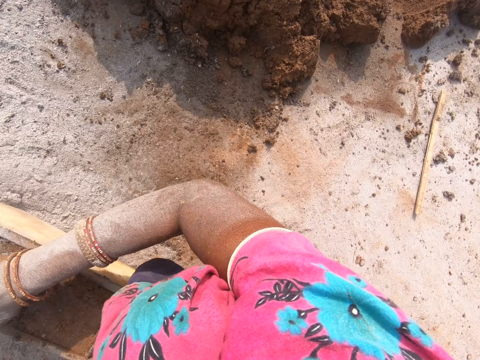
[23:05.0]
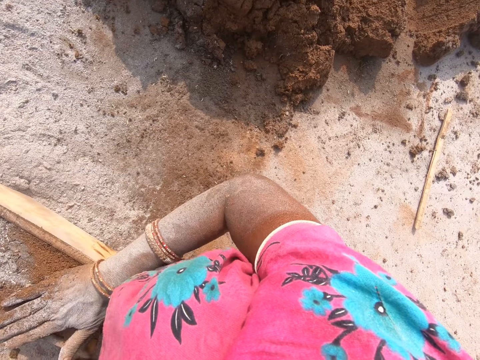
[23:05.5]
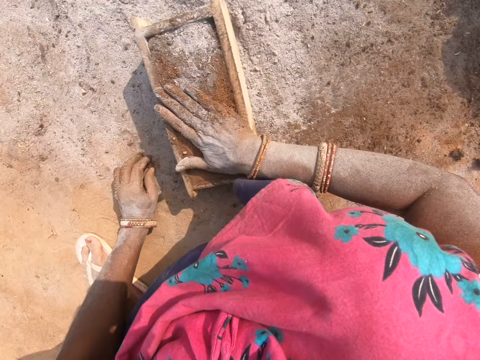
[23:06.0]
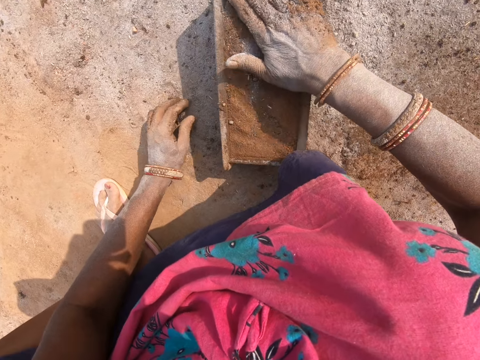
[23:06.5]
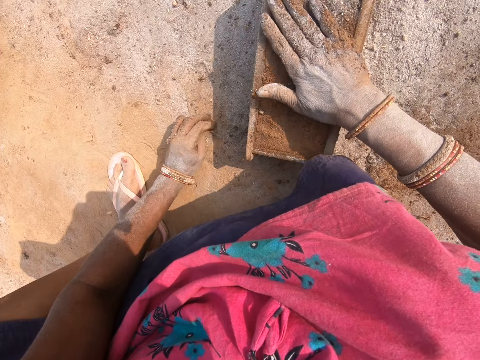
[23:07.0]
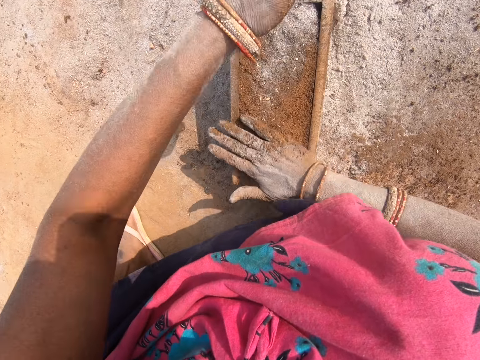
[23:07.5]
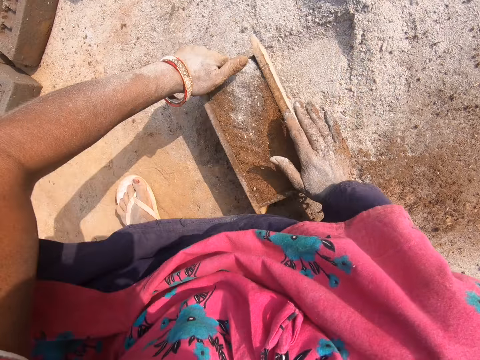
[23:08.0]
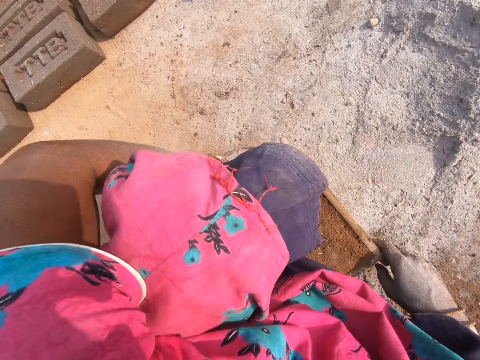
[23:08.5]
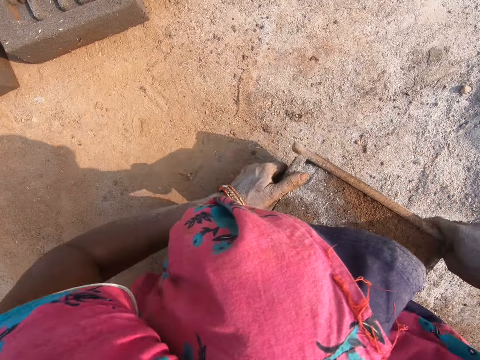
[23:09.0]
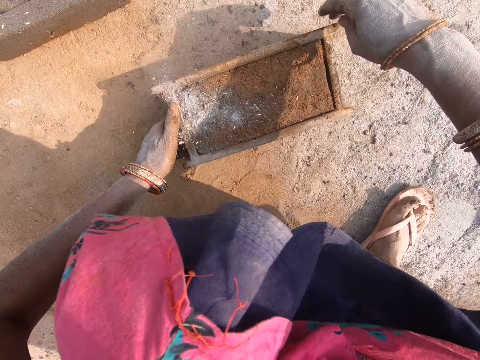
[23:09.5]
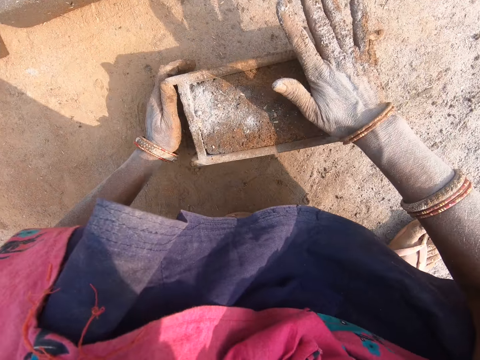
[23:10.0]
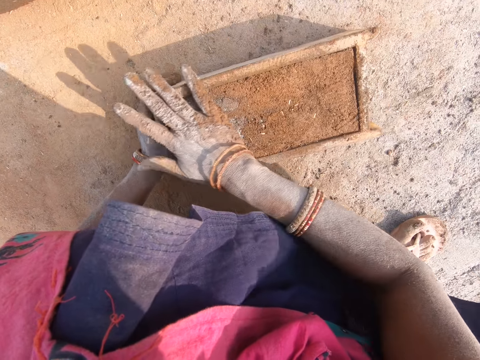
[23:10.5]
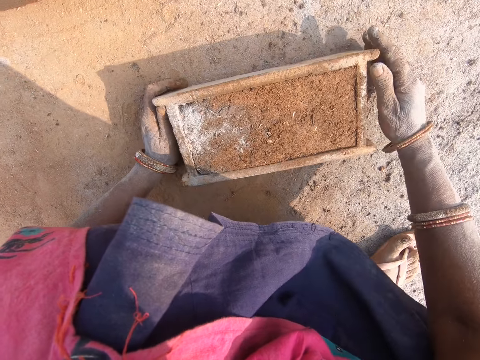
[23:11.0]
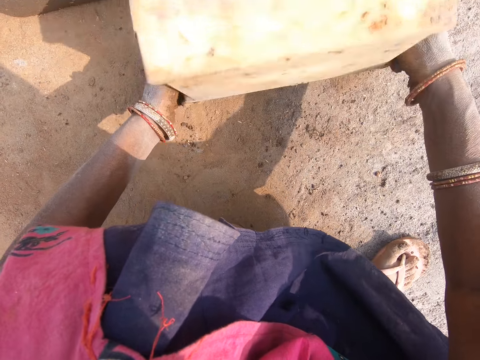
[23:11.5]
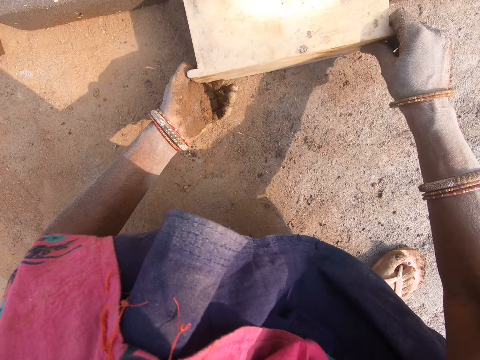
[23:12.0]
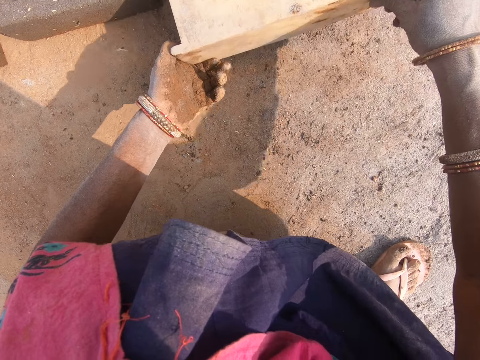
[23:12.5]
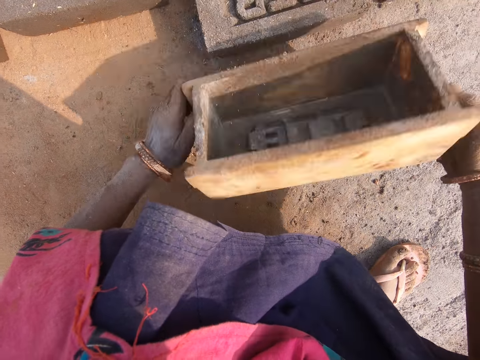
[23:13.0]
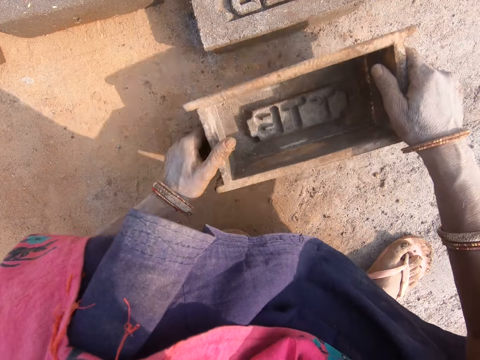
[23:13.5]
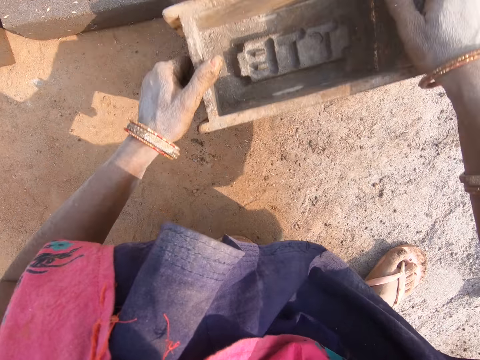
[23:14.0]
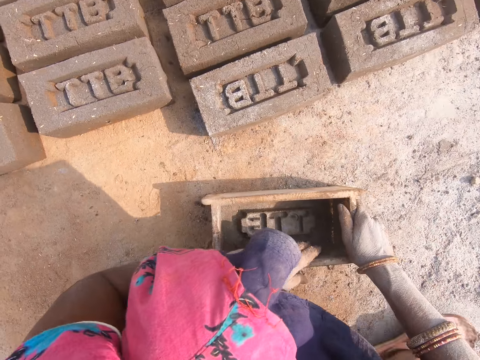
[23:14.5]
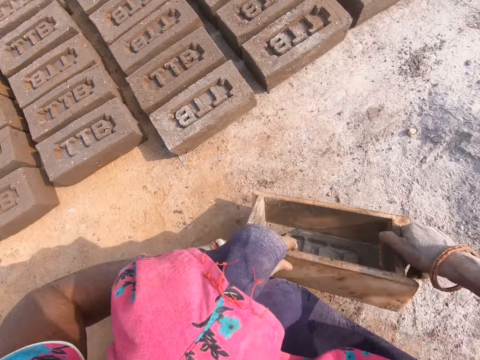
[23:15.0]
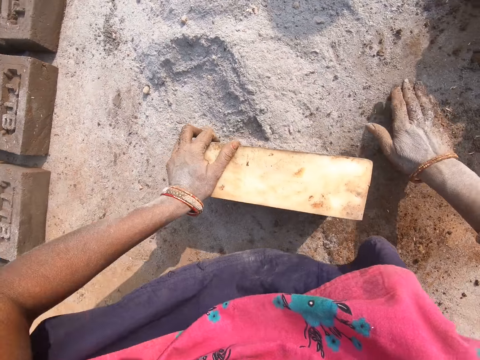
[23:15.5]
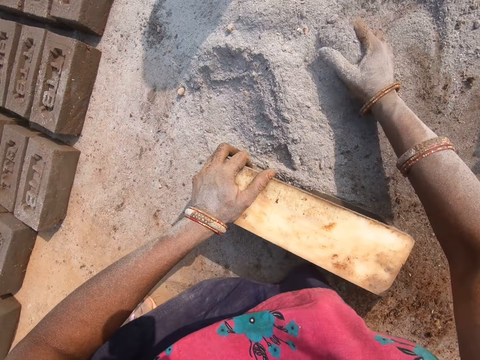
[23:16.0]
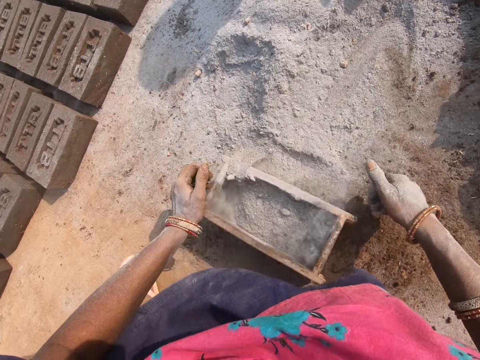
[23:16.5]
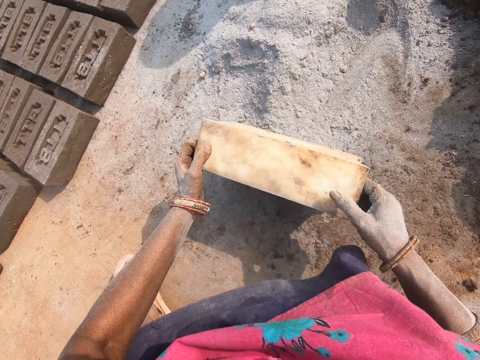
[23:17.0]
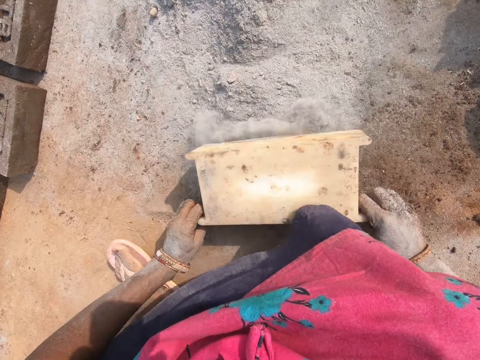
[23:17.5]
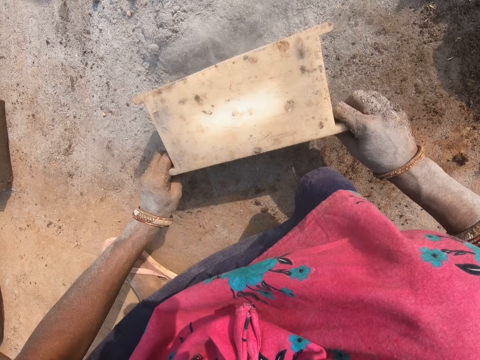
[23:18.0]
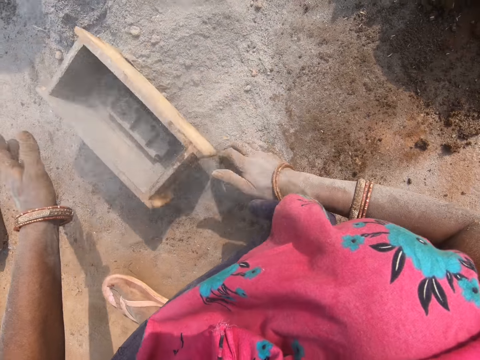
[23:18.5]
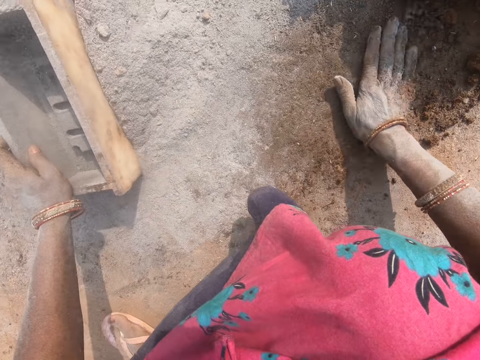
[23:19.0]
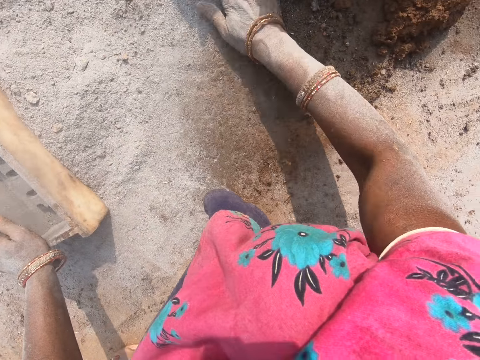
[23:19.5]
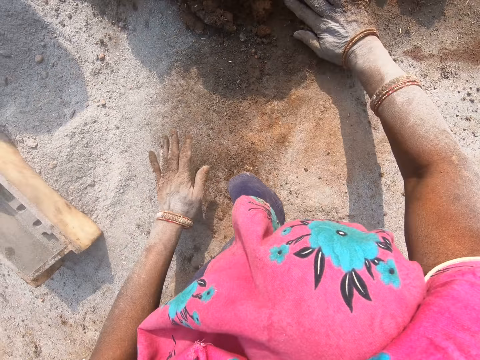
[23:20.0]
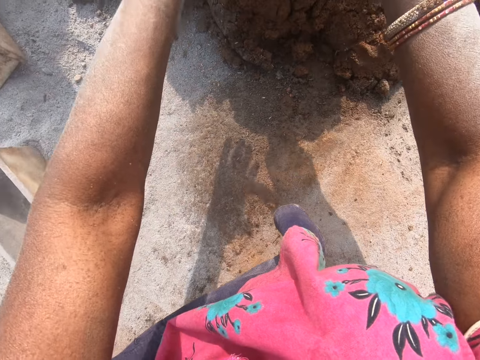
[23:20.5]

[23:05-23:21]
The camera wearer fixes the mixture in the wooden mold. He compresses the clay mold in a box. He picks up the box with the clay mold on the ground. He relocates the wooden mold. He puts the box with the clay mold on the ground. He compresses the clay mold in the box. He fixes the mixture in the wooden mold. He rubs the surface of the clay mold in the box and puts the clay mold on the ground from the box. He removes the mixture from the wooden mold. He puts the box on the ground, picks up the box on the ground, puts the box on the ground, and picks up the box on the ground. He puts sand into the box. He dusts the wooden mold with ash. He pours sand onto the ground and pushes sand on the ground. He collects the ash together. He puts the box on the ground. He clears the ground with the hand. He rubs his hand onto the ground.

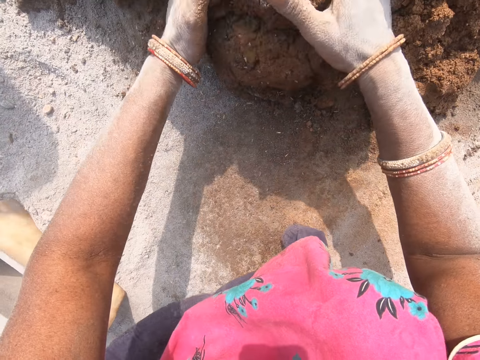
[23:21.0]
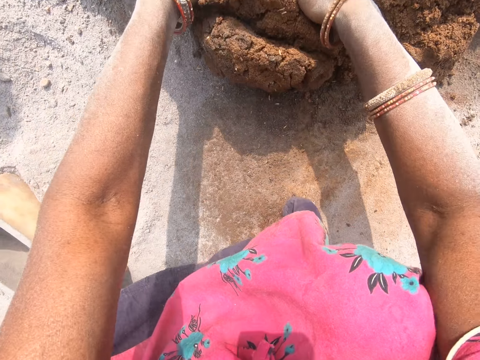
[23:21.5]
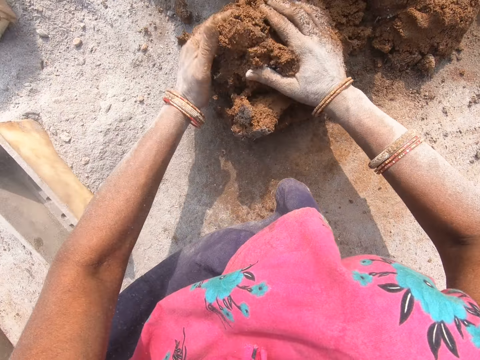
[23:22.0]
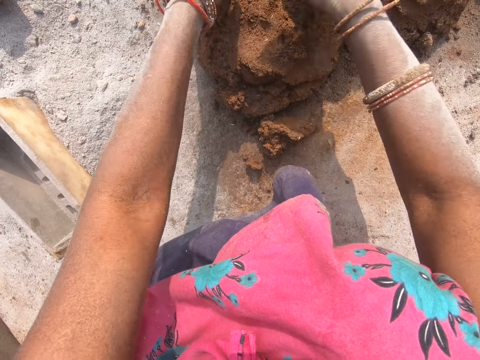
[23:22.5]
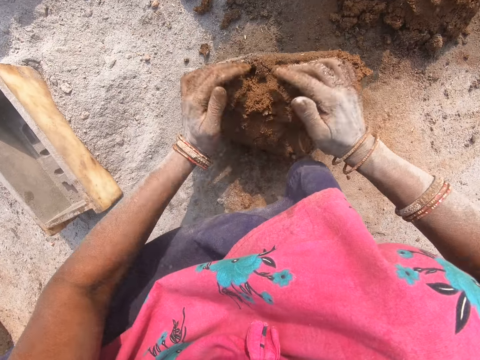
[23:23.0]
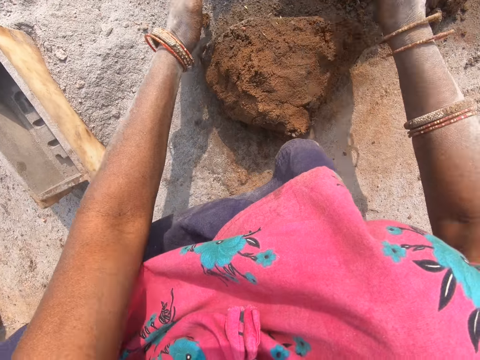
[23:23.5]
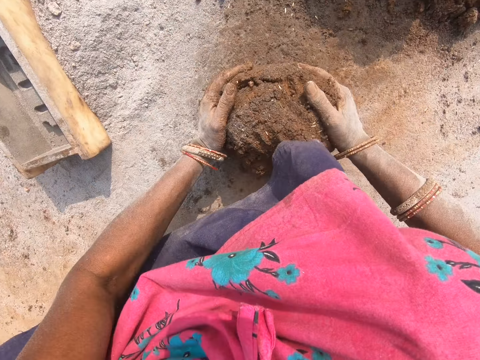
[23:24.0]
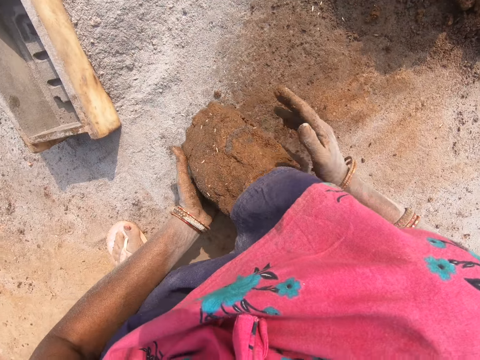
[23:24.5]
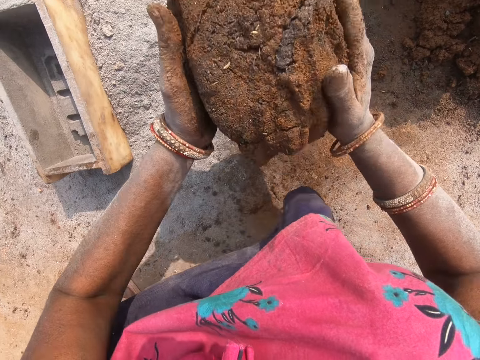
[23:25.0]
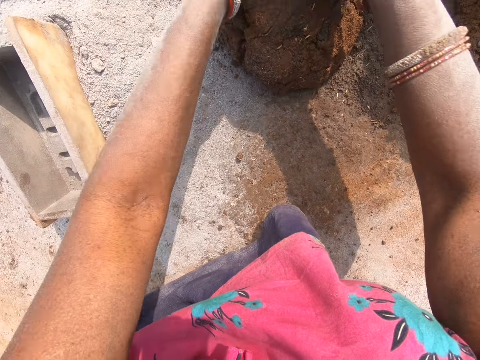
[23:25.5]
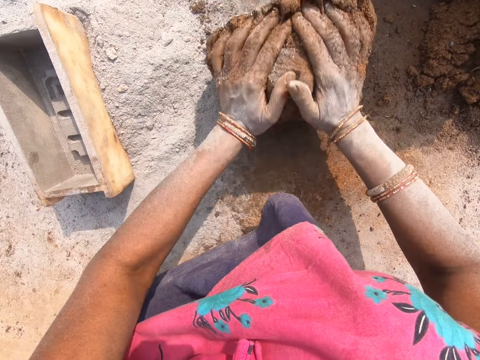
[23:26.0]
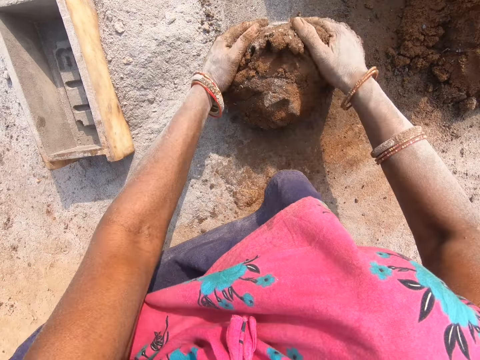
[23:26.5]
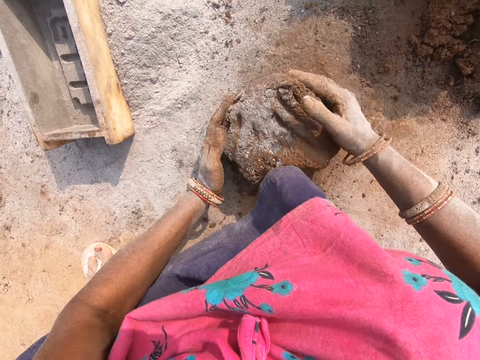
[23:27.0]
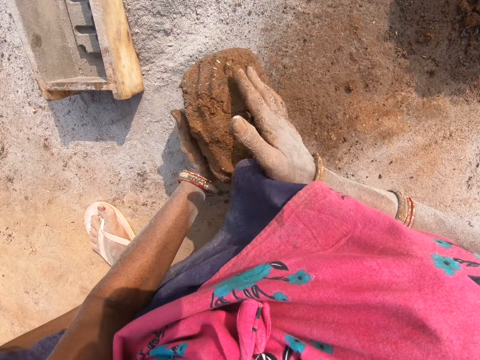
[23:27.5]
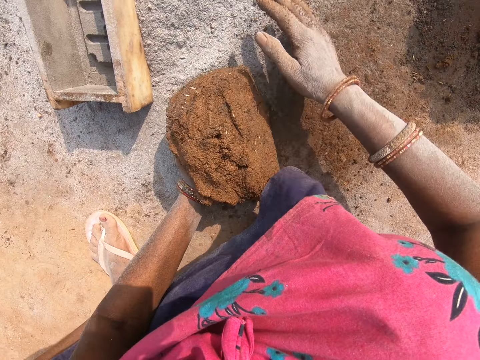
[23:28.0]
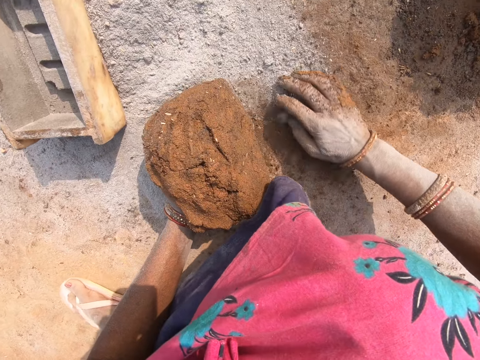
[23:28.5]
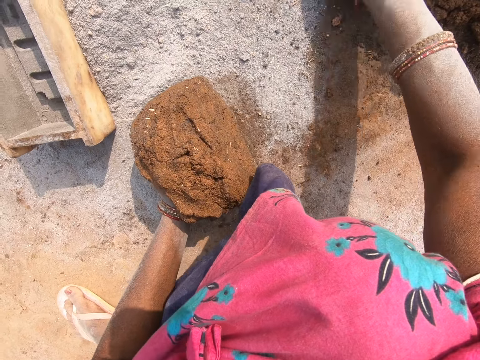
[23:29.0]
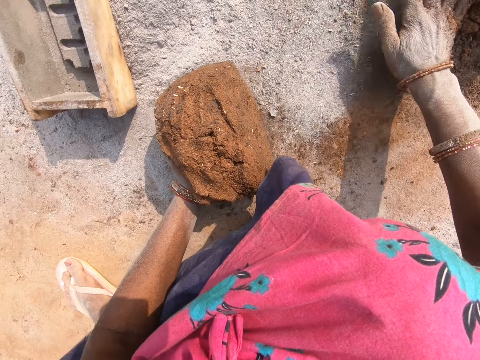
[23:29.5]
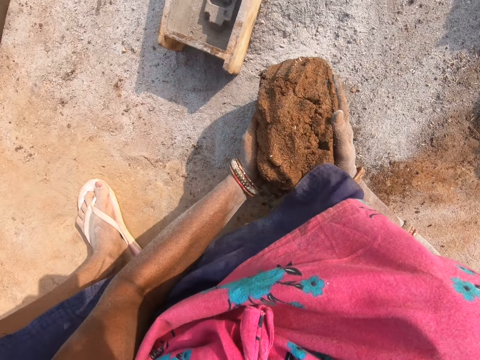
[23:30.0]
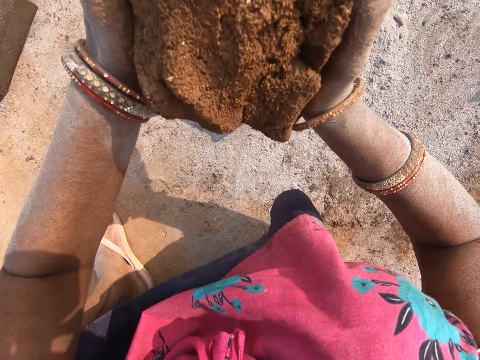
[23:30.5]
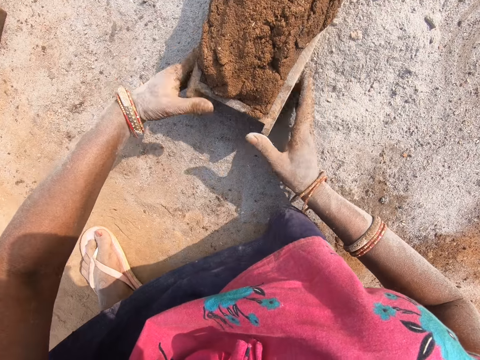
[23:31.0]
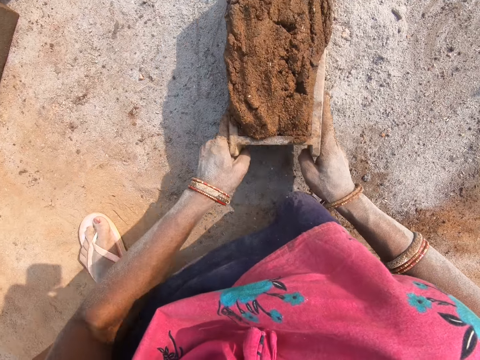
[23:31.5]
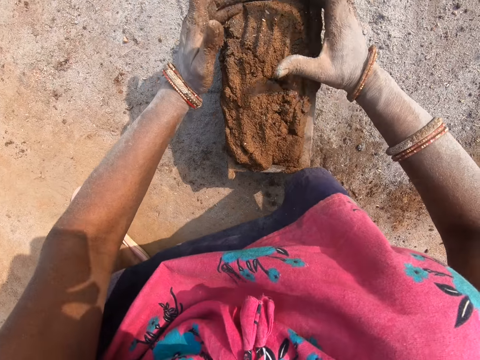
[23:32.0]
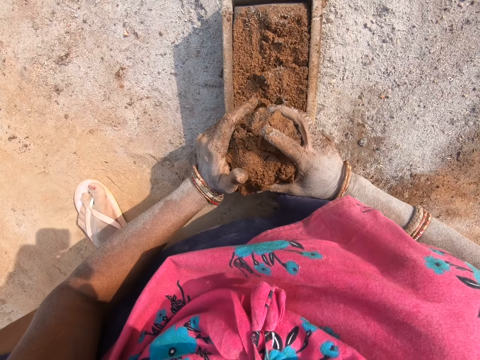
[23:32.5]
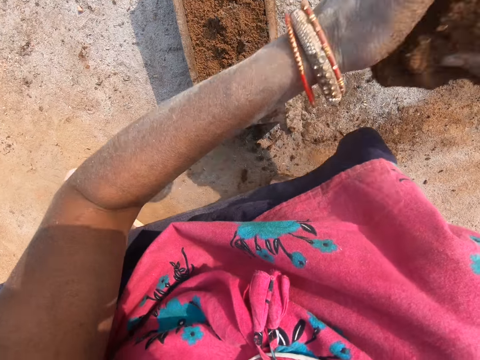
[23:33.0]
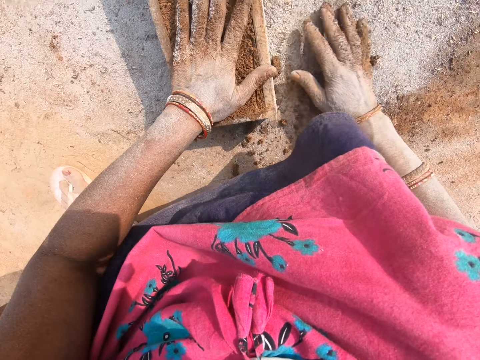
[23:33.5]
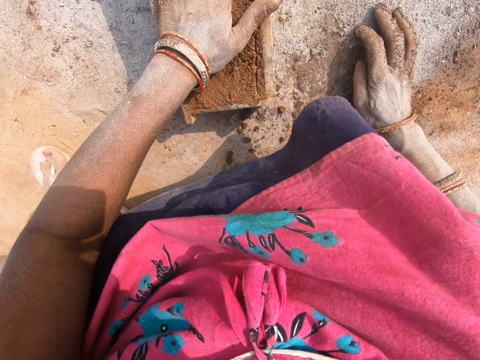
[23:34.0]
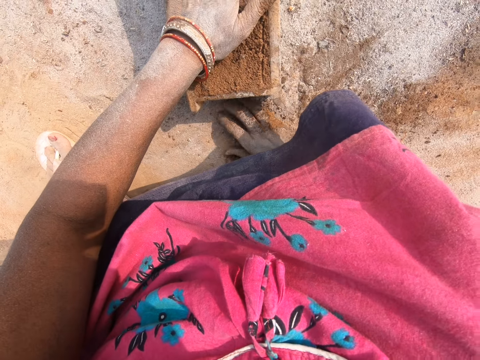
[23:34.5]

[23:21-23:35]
The camera wearer cuts the clay mold on the ground with her hands. She picks up the mixture. She molds the clay mold onto the ground. She rubs her hand onto the ground. She puts the clay mold into a box and pulls the box with the clay mold closer. She cuts the clay mold in the box. She removes excess mixture. She puts the clay mold onto the ground and swipes the ground with her hand.
